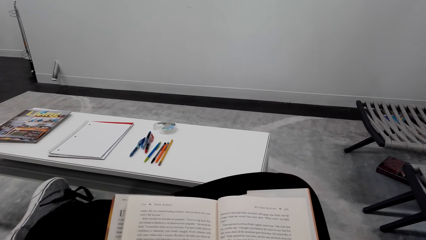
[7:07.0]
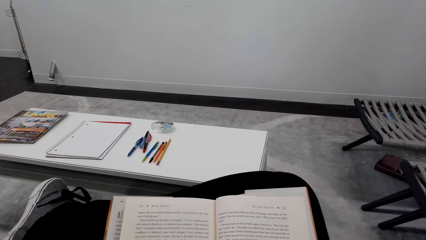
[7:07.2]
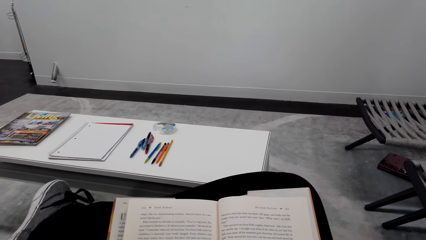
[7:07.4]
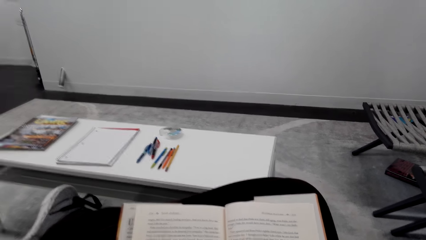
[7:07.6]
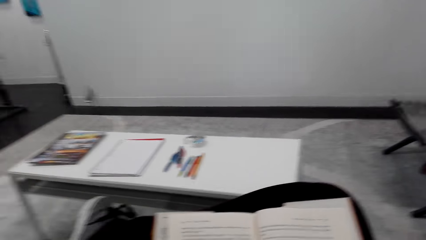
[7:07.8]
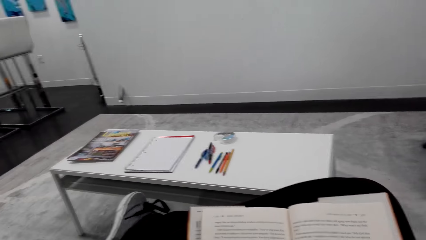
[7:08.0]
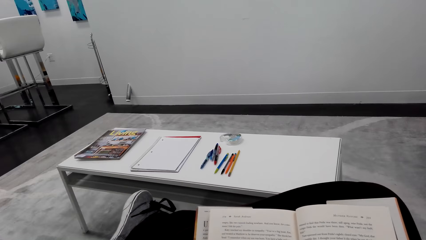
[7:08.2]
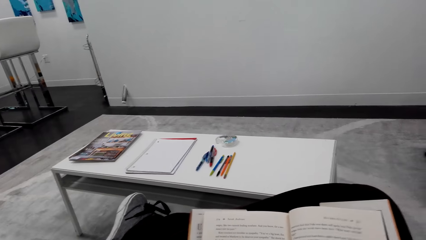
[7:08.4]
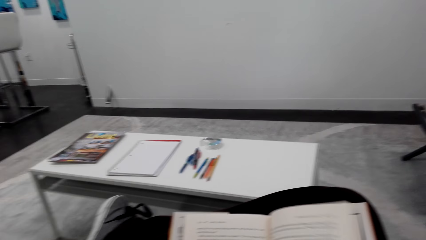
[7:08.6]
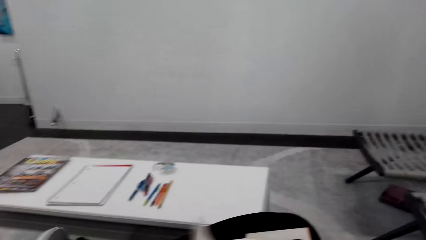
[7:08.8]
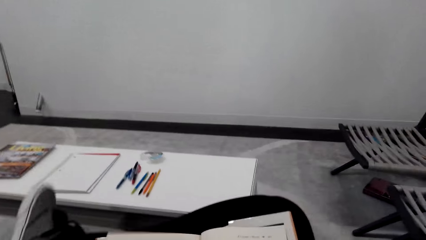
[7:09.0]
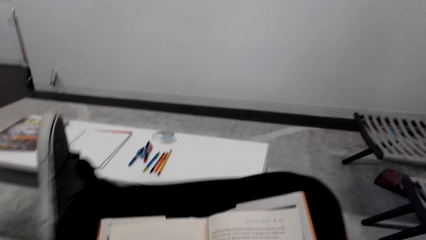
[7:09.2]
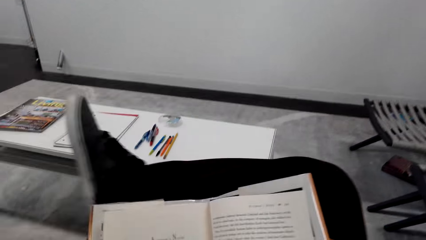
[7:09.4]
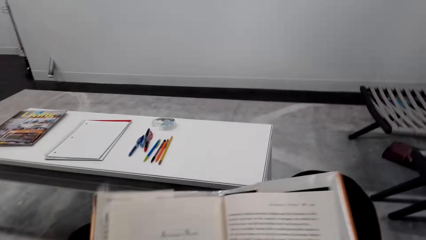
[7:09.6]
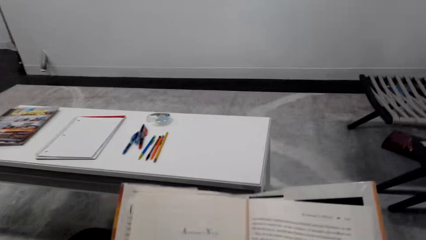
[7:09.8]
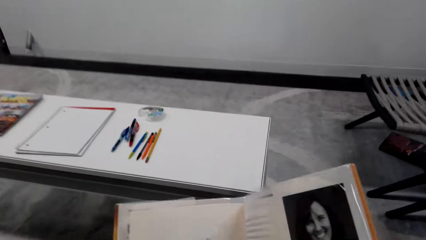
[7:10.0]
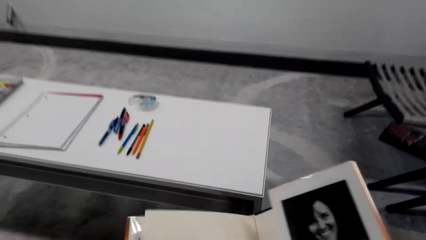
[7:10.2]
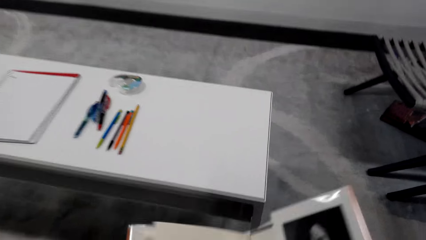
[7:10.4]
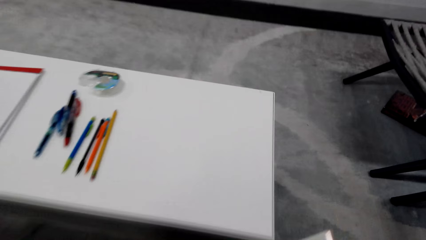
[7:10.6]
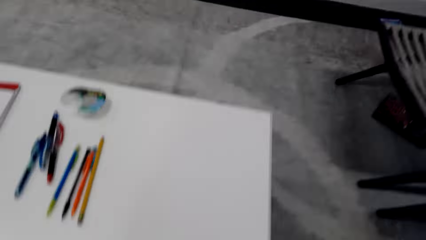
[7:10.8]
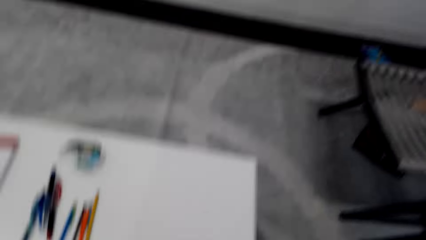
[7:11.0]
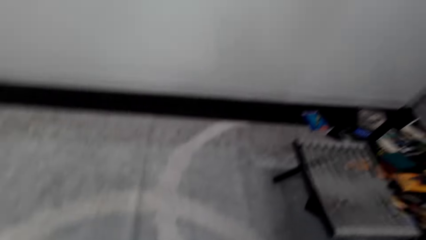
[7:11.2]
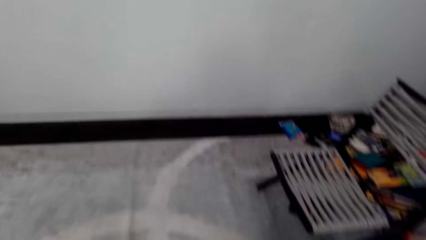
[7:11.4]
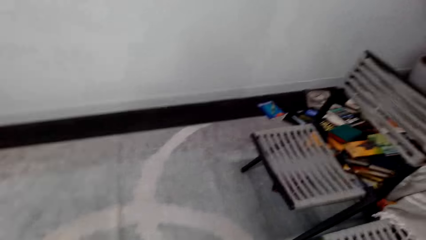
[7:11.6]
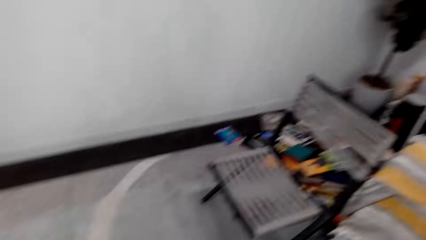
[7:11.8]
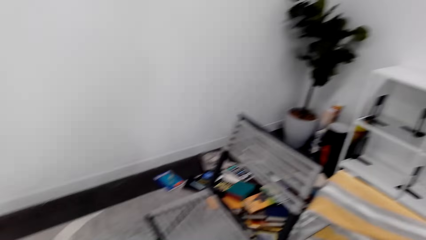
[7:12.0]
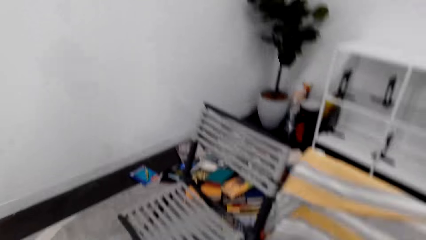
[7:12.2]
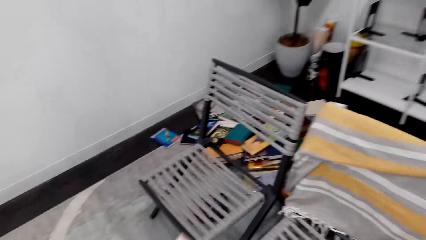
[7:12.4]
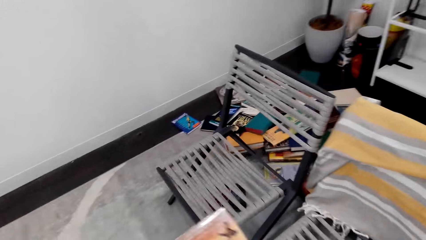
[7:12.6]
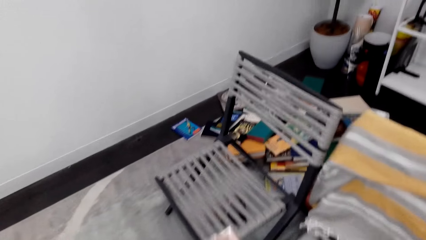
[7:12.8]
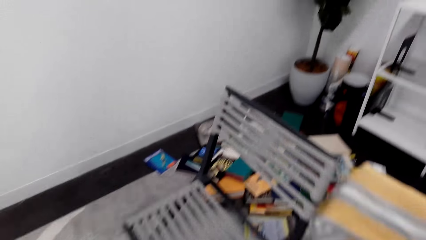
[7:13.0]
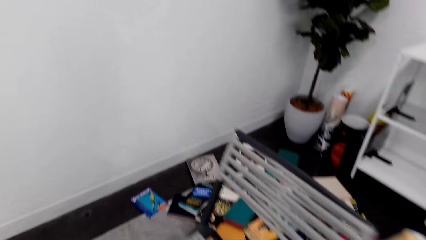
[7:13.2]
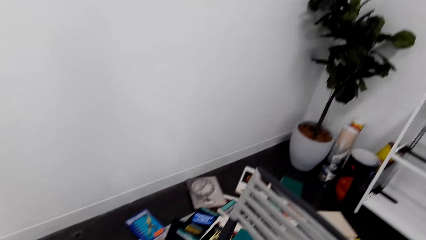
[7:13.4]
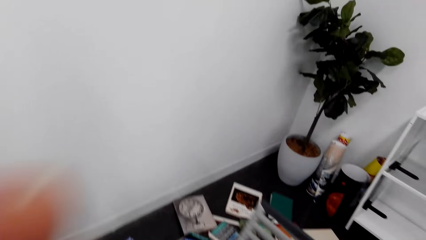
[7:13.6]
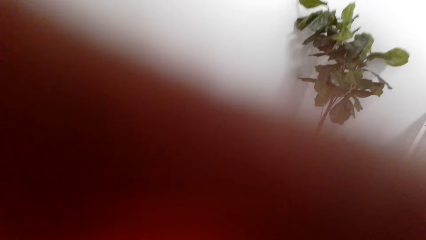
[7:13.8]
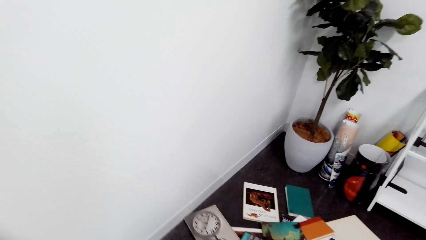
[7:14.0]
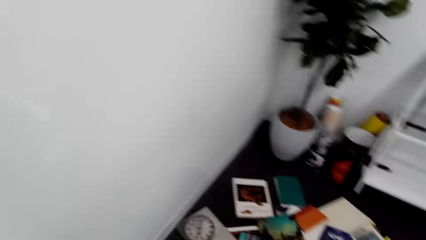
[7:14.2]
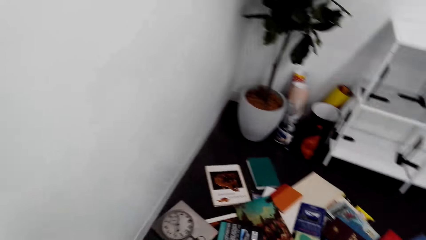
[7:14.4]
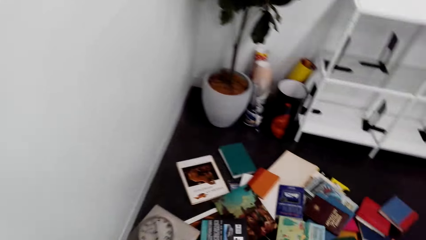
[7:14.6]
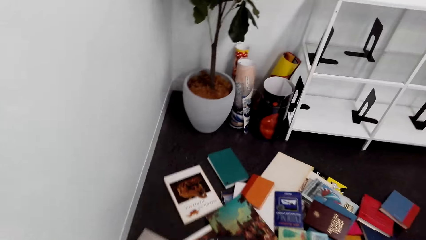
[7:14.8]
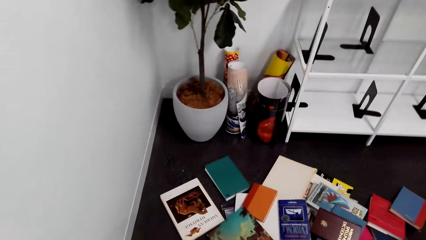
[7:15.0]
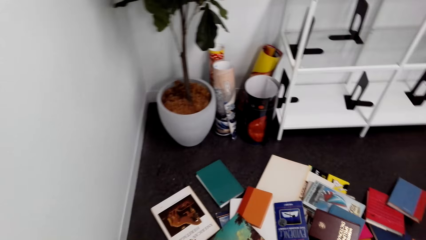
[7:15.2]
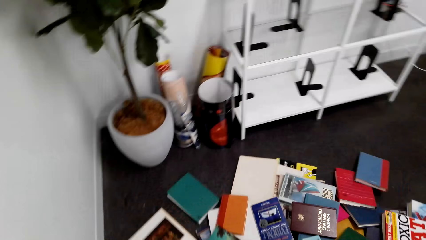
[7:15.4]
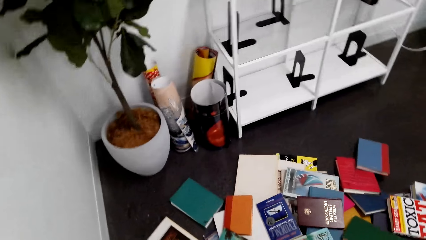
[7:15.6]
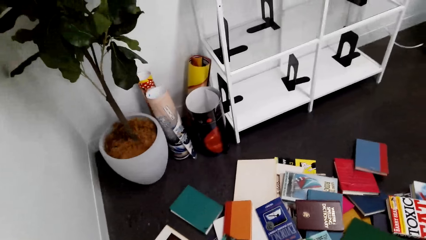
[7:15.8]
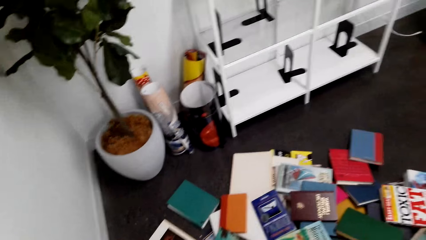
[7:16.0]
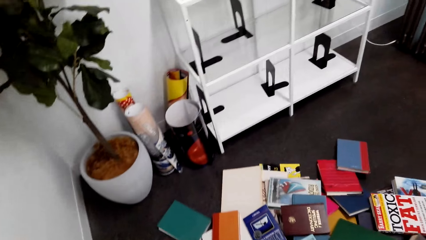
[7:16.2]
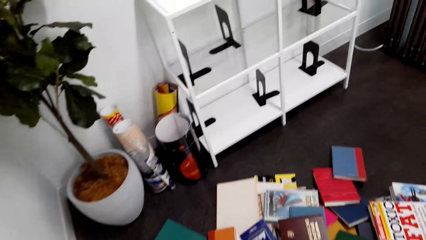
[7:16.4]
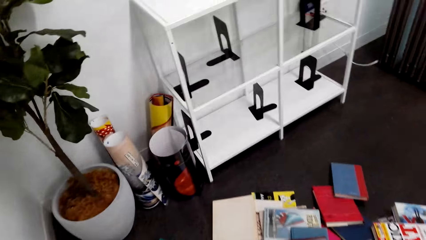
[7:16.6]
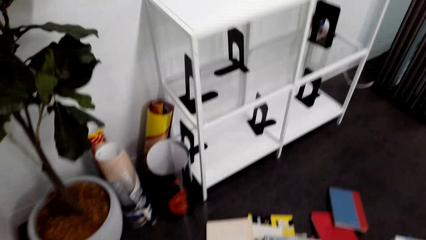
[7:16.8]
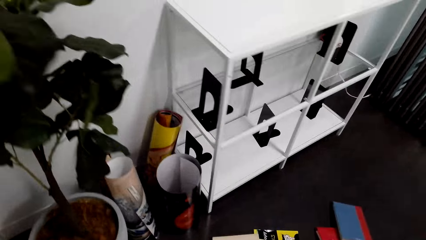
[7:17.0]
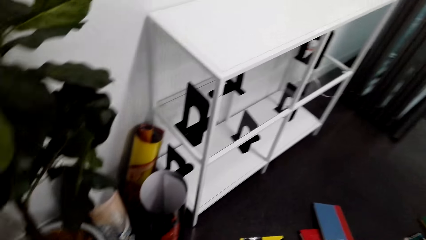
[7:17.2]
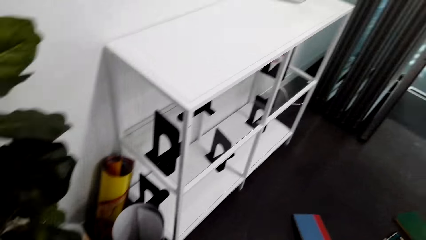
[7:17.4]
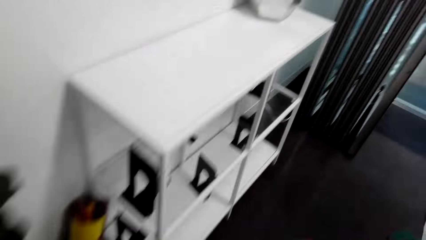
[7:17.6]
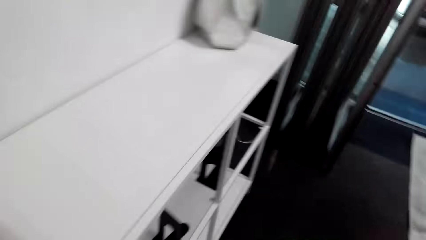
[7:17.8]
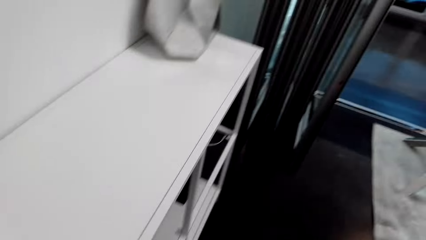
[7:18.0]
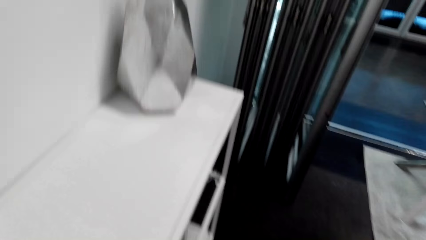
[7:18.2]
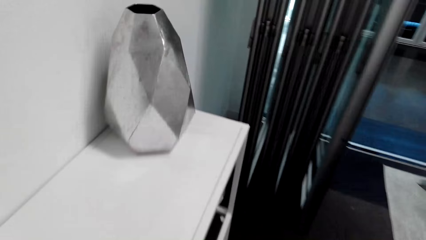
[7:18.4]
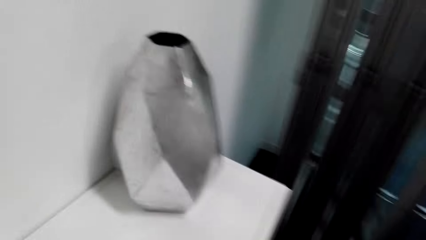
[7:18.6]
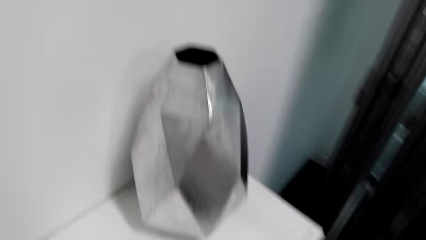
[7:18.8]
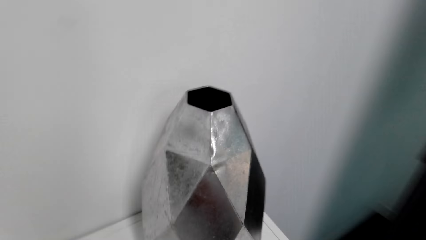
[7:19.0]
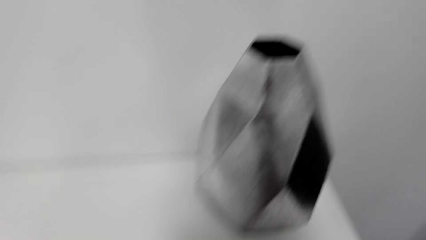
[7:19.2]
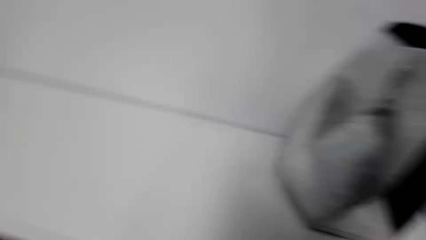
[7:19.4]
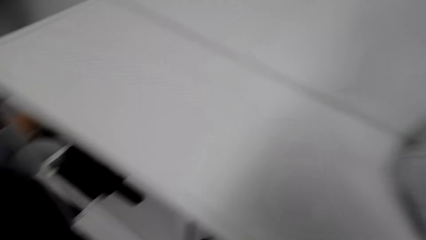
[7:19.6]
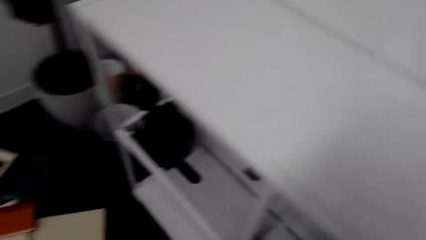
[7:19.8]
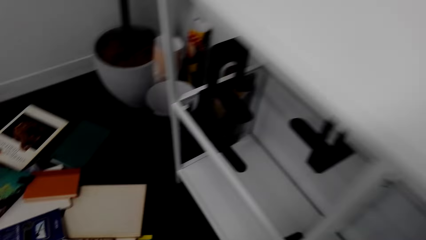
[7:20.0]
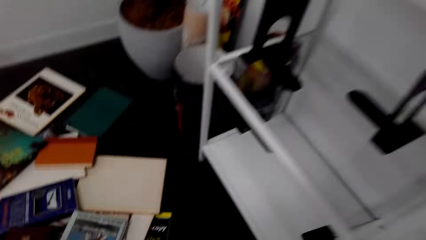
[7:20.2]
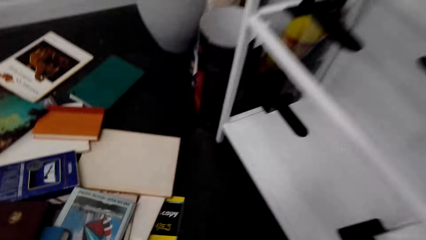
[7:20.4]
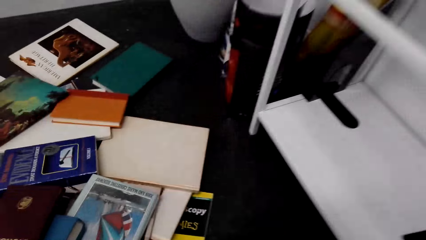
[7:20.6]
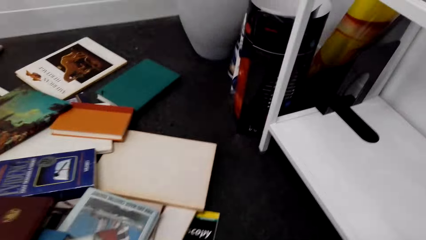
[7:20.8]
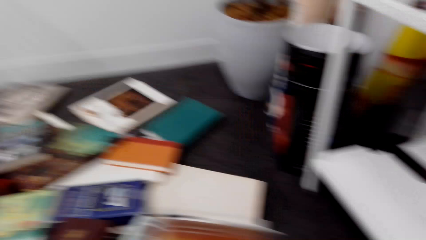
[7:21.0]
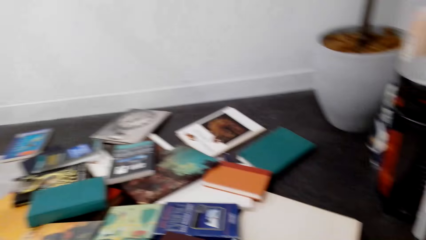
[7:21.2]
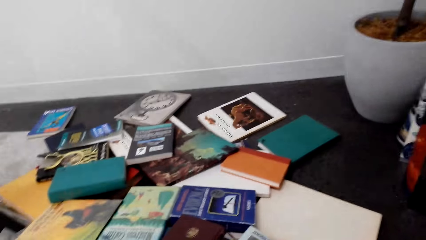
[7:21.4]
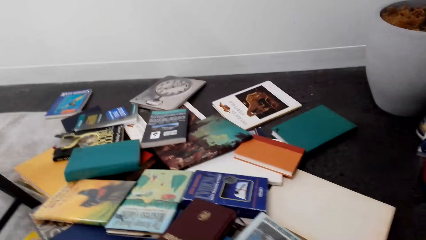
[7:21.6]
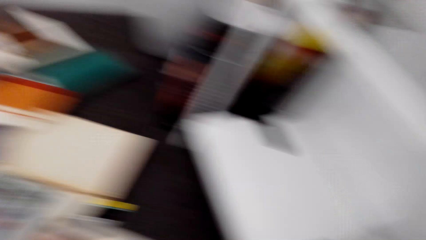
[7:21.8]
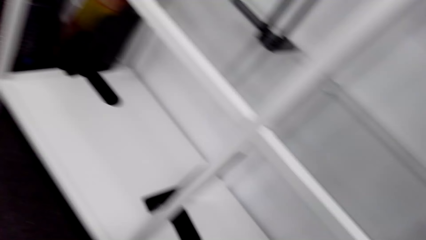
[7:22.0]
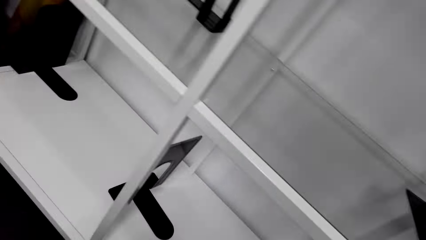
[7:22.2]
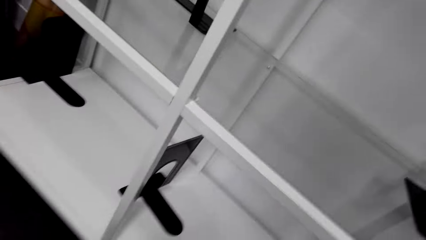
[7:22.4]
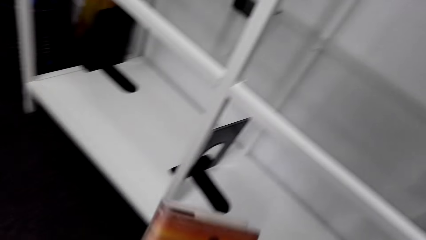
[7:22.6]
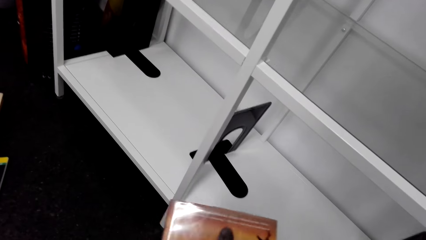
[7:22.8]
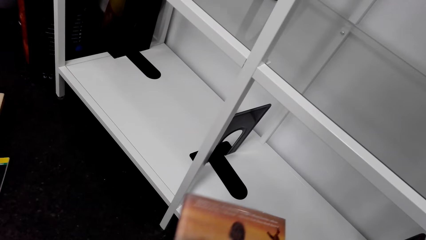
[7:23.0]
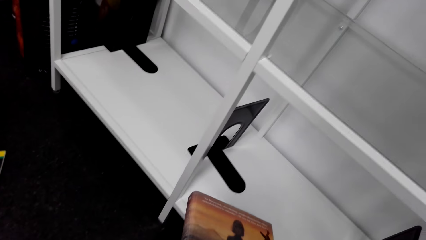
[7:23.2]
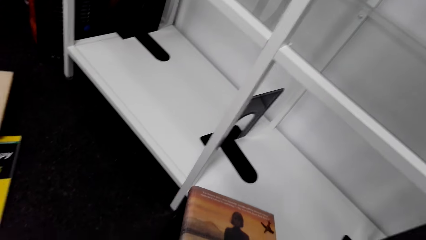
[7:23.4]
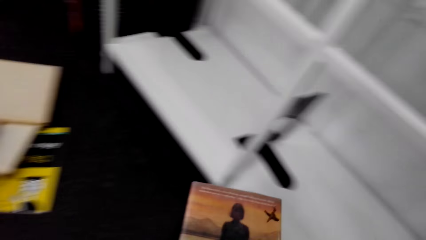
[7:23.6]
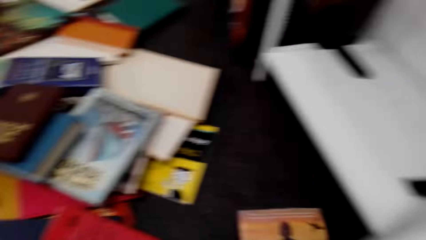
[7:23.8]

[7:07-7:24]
The camera wearer flips a page on the book. They stand up. They walk on the floor in the house. They collect the books on the floor.
